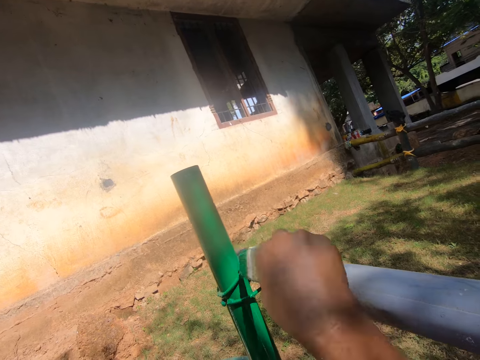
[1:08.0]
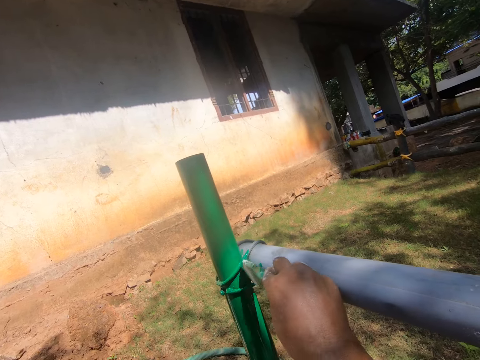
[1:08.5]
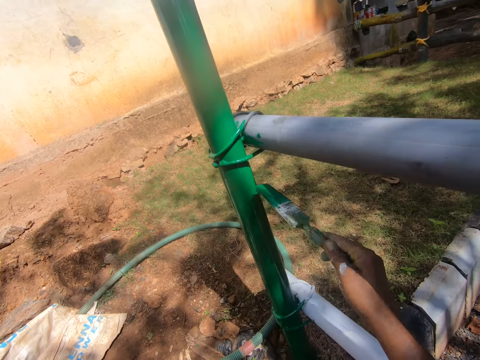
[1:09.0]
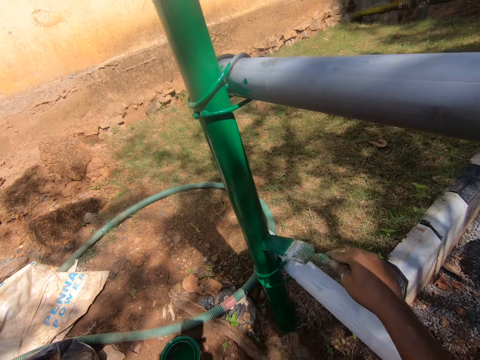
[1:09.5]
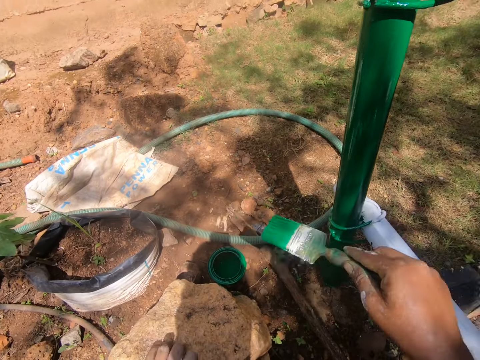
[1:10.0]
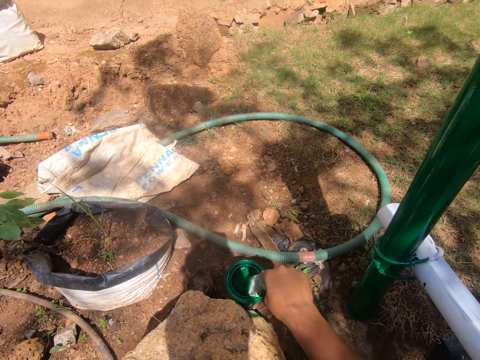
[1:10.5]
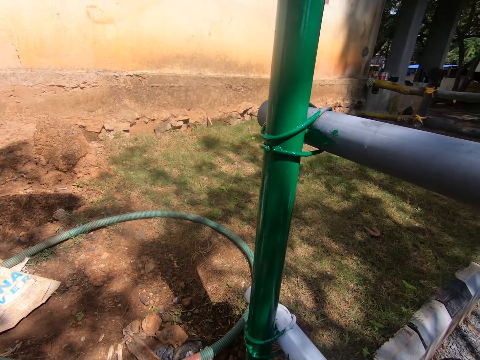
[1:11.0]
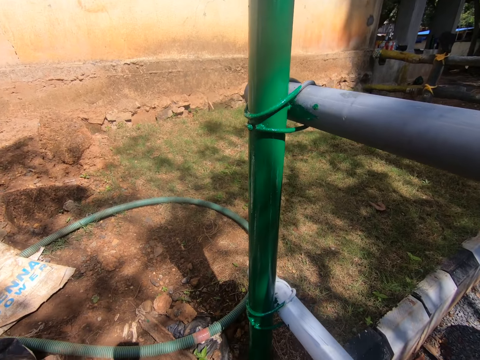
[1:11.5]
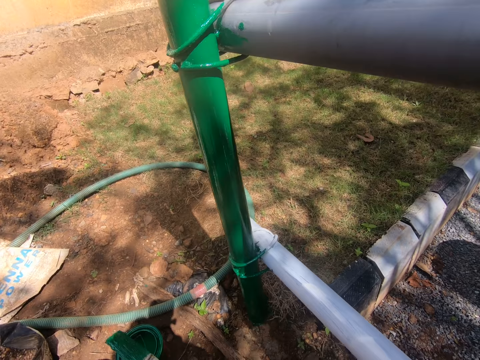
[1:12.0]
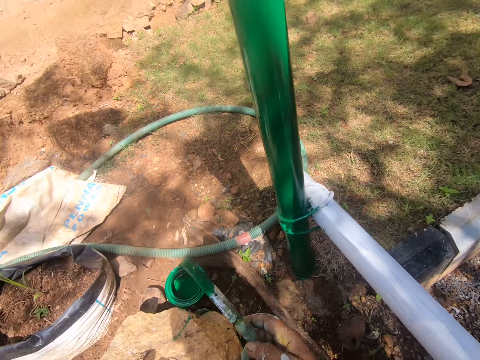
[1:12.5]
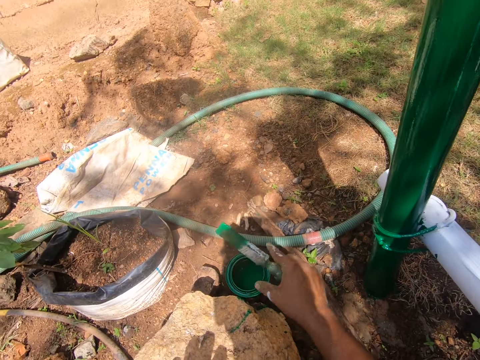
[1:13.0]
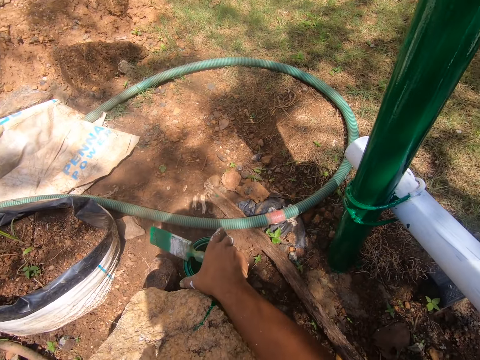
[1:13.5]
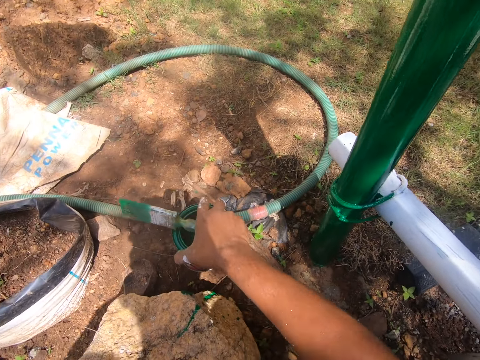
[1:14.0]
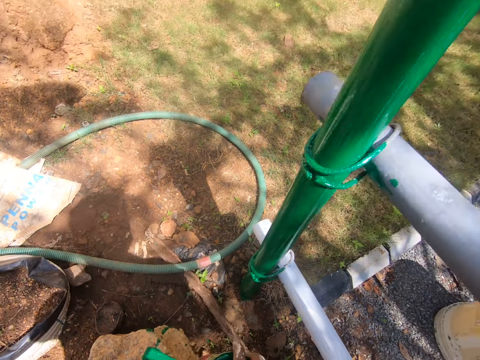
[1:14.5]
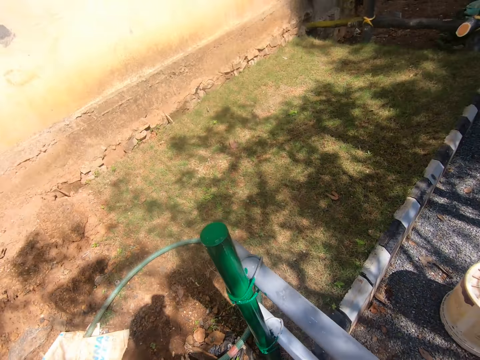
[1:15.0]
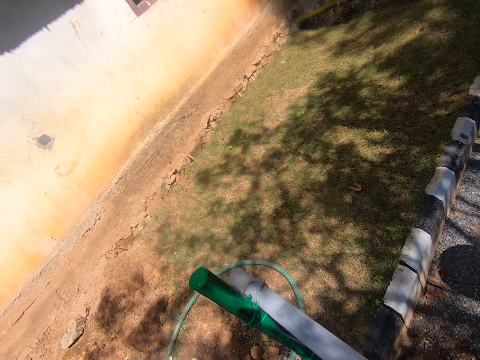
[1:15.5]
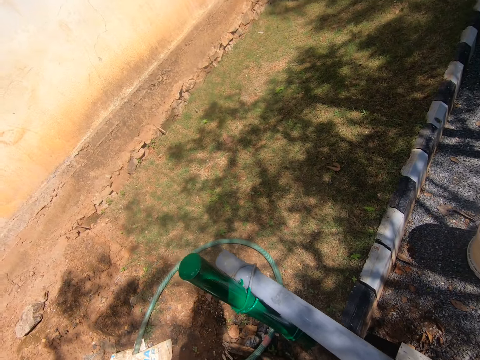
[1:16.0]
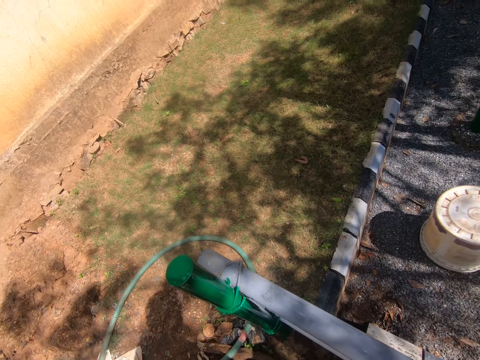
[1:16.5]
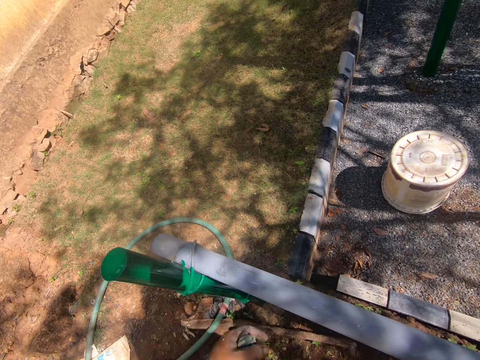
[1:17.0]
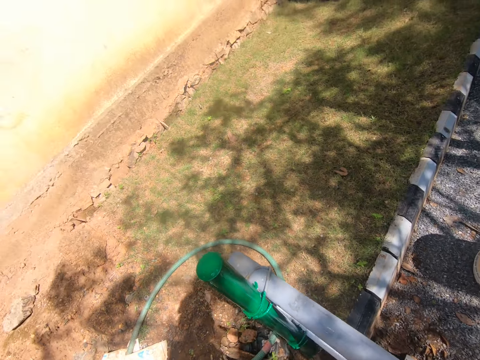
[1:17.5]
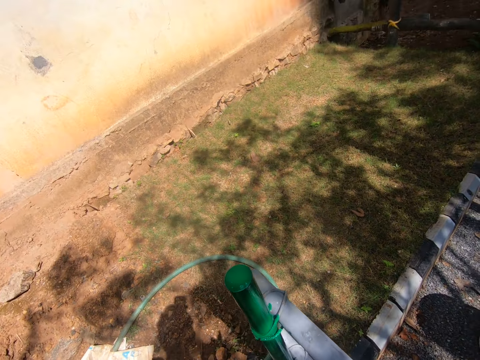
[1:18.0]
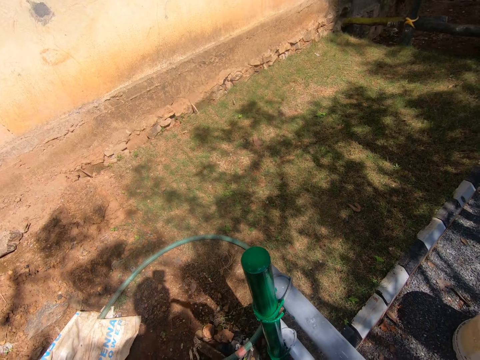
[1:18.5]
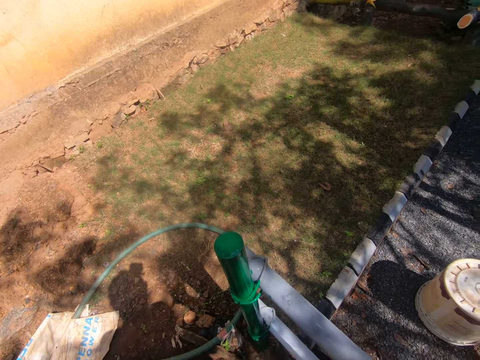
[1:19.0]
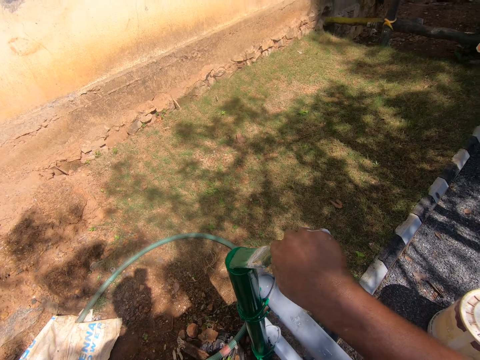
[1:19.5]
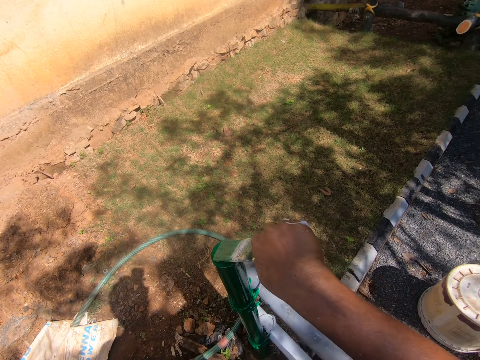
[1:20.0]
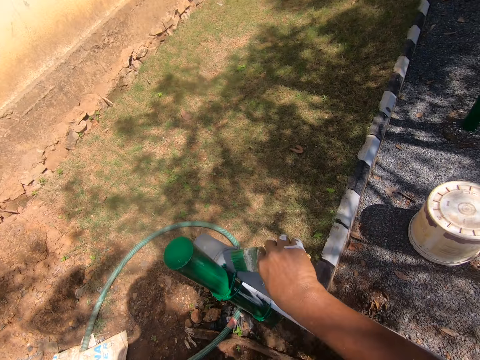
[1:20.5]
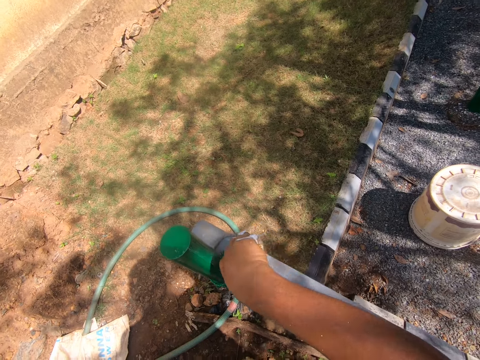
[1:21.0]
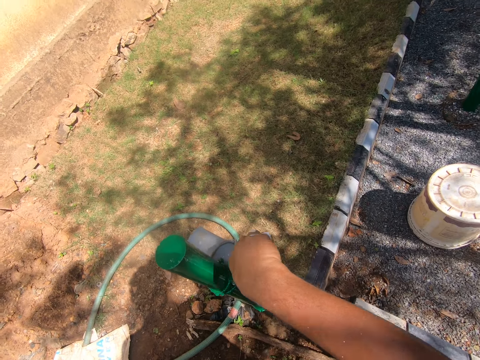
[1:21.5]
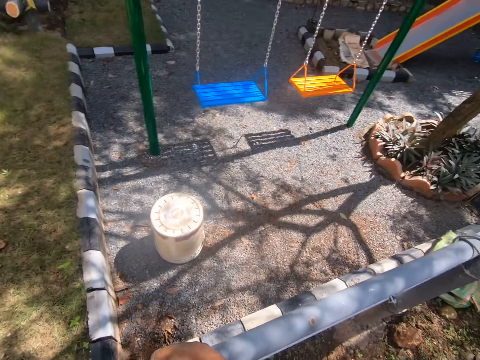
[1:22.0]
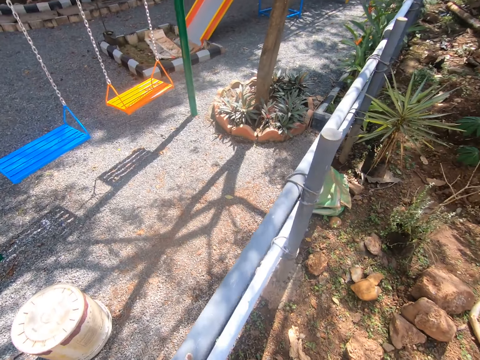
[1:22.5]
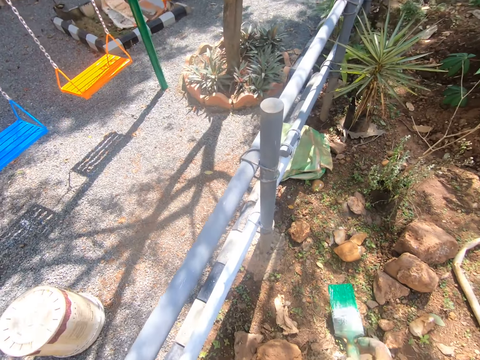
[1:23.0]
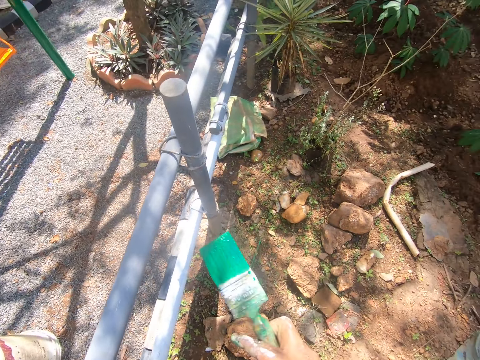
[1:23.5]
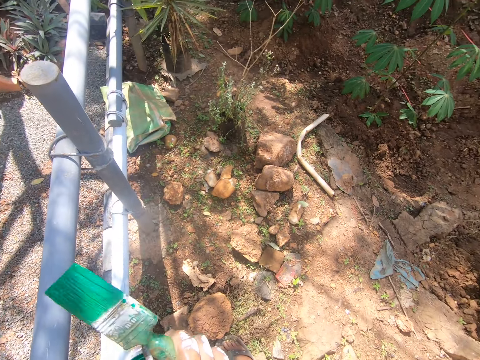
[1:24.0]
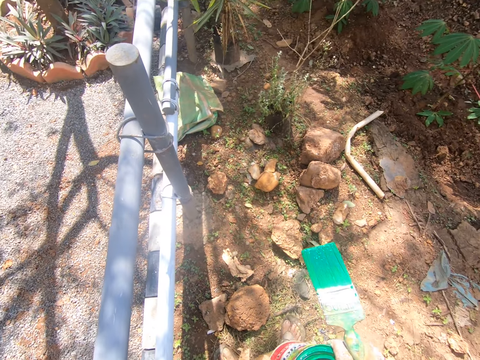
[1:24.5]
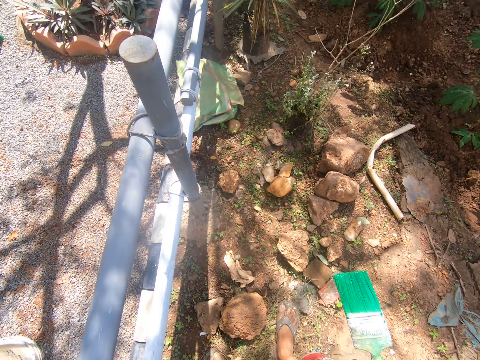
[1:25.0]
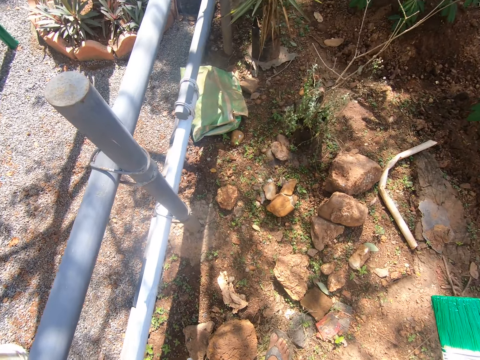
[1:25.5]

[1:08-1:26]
The camera wearer dips the paintbrush in the paint. They pick up the paint, stand up, wipe paint from the pole with a finger, and look around. They paint the poles with the paintbrush. They look around the compound.

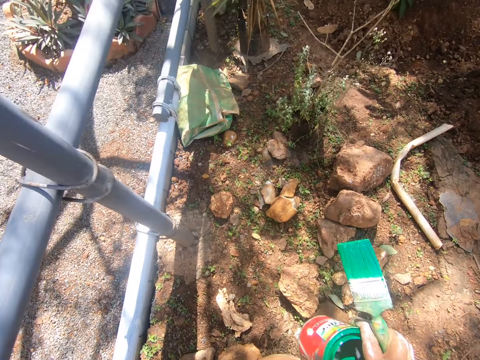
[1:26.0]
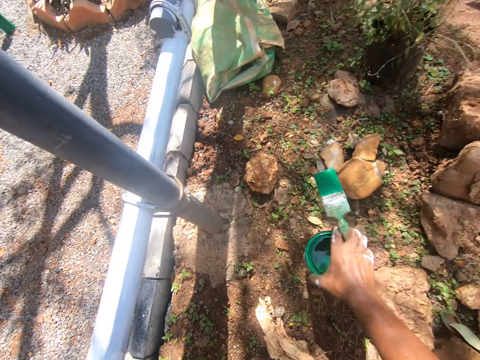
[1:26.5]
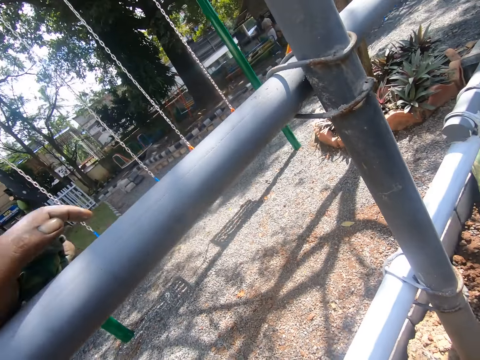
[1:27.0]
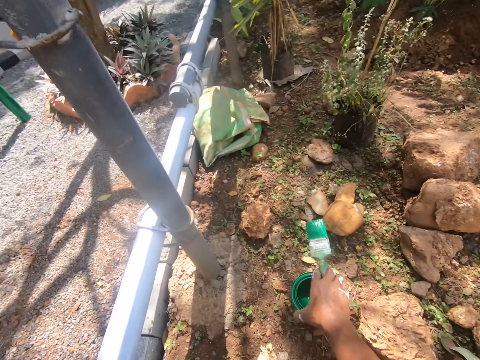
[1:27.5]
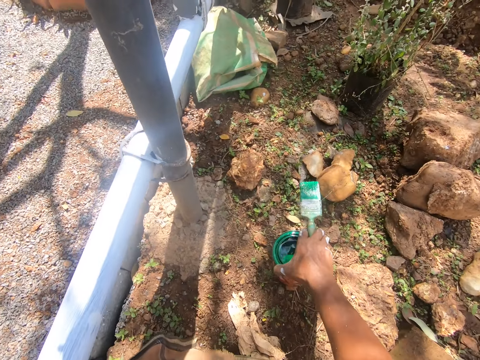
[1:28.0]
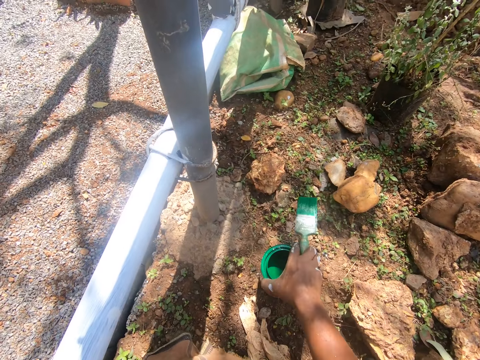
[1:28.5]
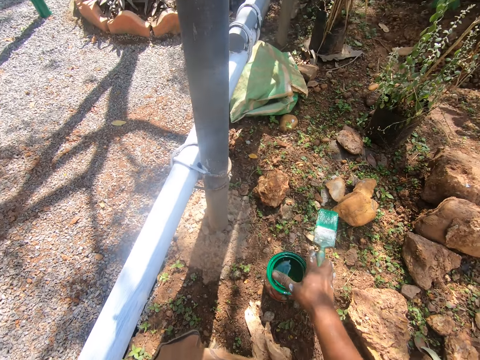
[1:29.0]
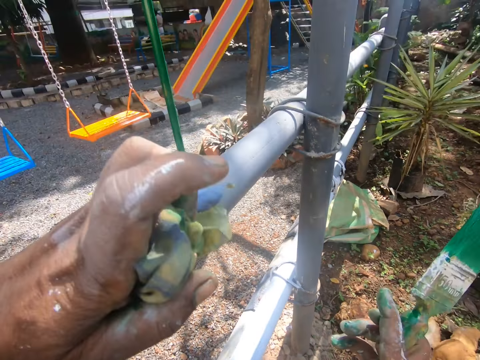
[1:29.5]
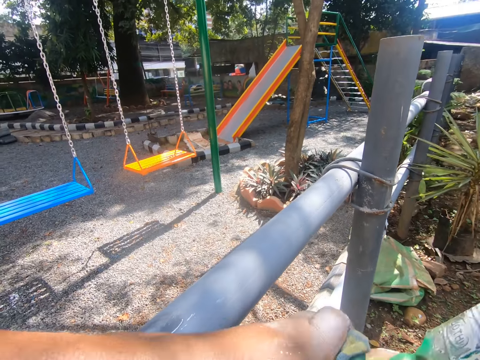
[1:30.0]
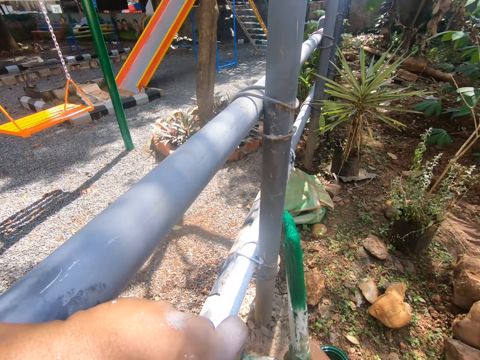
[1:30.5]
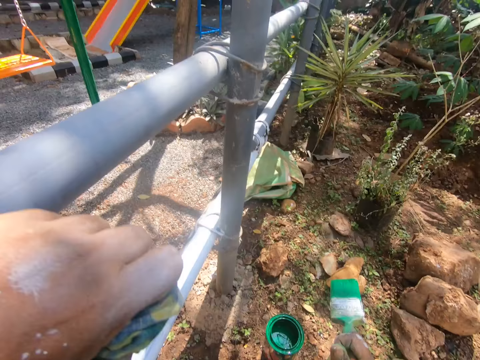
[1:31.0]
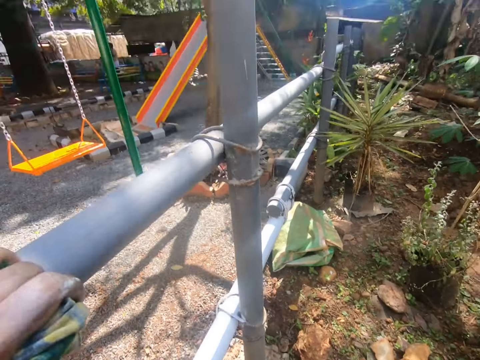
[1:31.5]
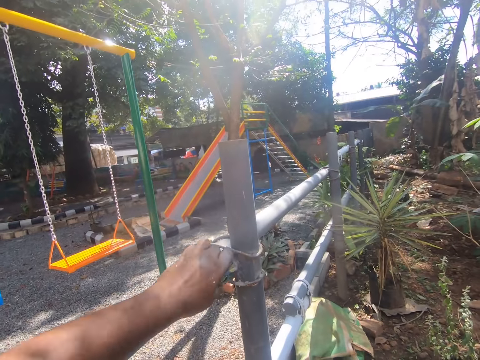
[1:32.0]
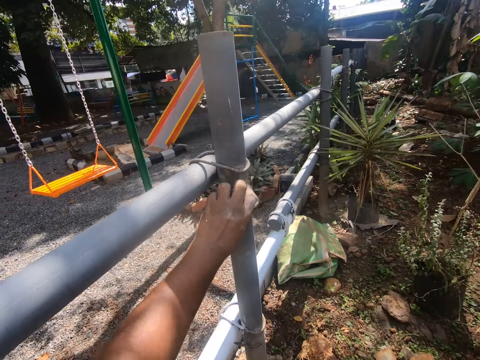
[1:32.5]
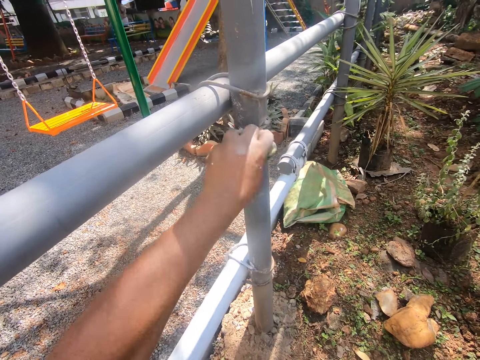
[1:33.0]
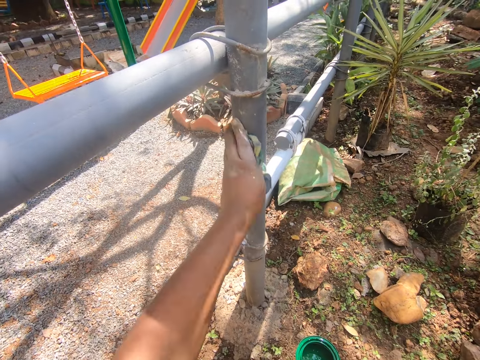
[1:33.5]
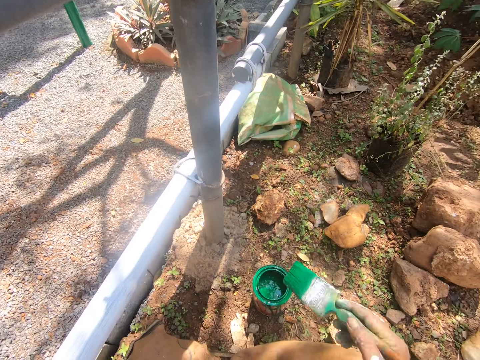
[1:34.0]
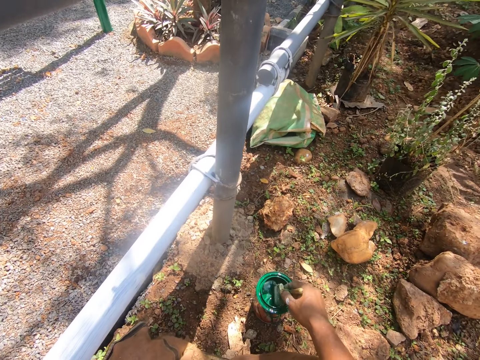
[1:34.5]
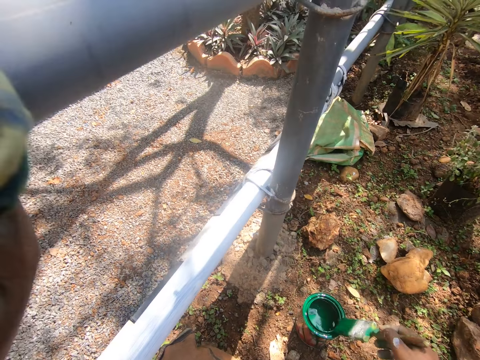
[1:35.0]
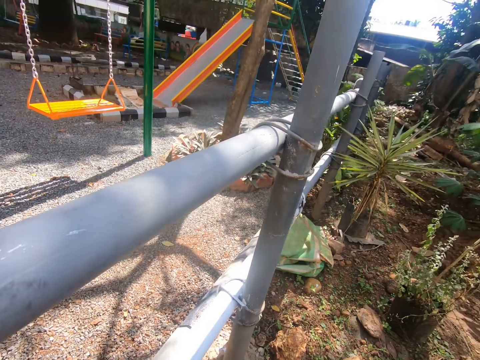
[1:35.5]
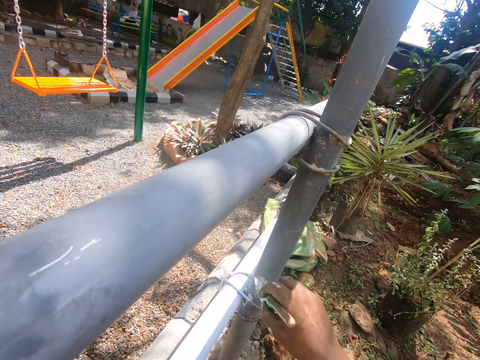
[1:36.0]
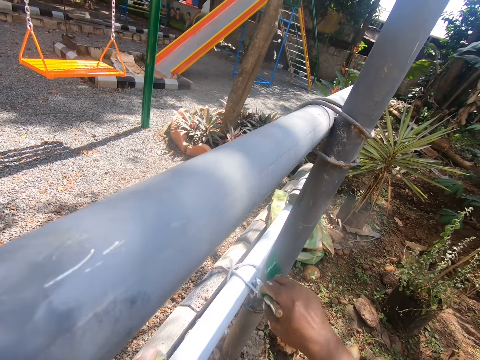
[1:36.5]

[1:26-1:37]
The camera wearer puts the paint down on the ground. They dip the paintbrush in the paint. They paint the poles with the paintbrush.
